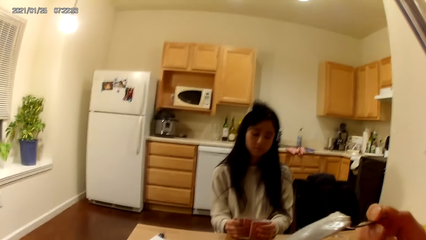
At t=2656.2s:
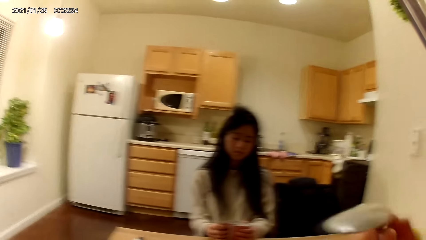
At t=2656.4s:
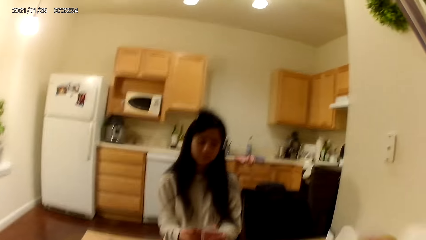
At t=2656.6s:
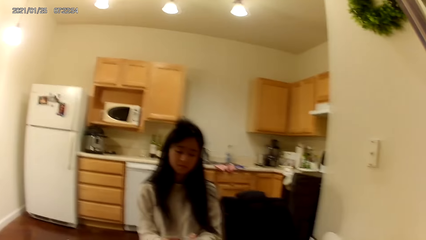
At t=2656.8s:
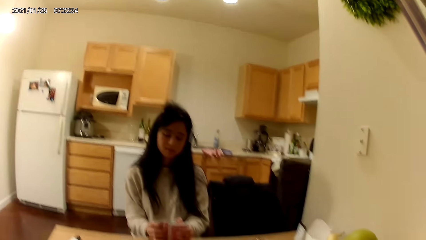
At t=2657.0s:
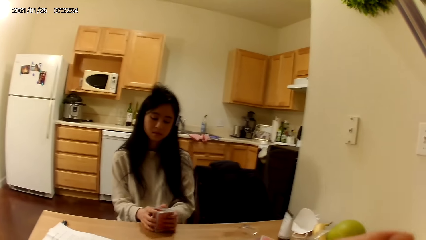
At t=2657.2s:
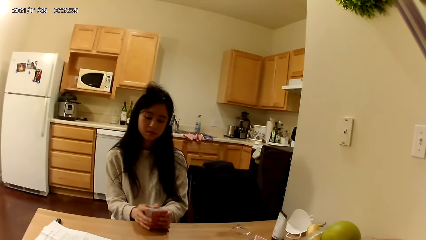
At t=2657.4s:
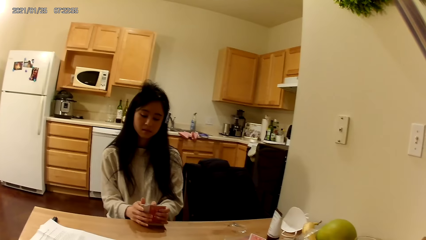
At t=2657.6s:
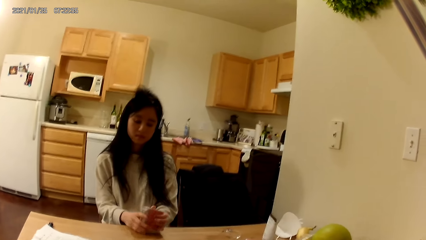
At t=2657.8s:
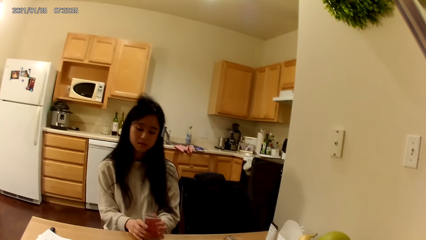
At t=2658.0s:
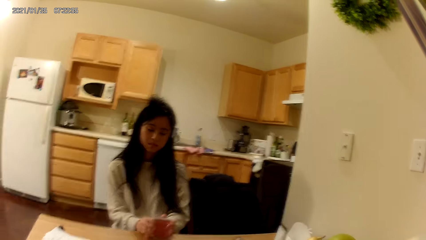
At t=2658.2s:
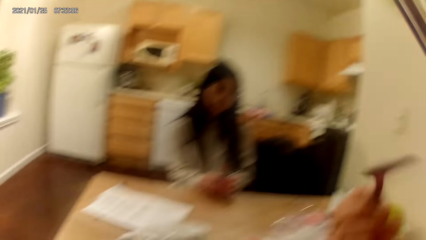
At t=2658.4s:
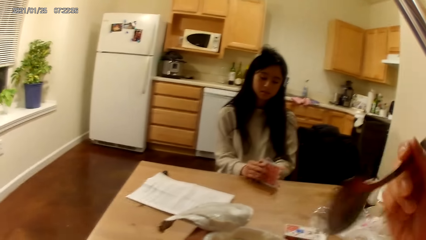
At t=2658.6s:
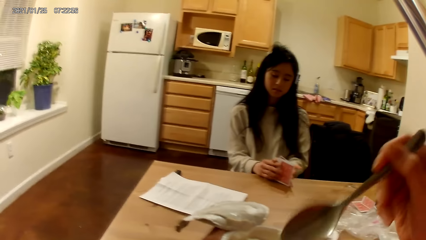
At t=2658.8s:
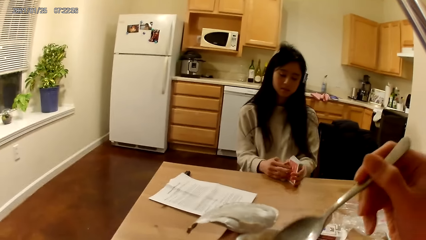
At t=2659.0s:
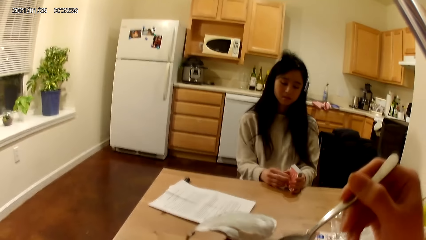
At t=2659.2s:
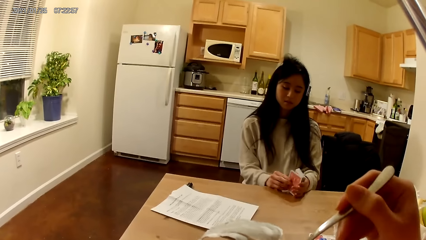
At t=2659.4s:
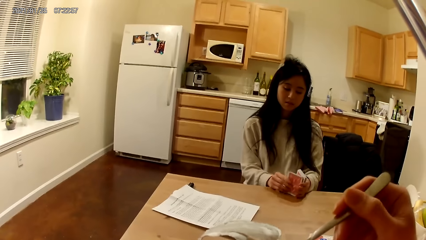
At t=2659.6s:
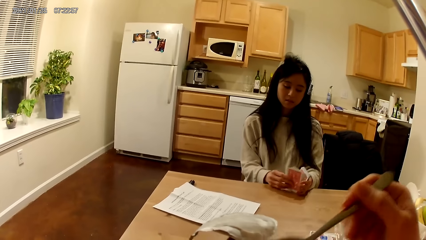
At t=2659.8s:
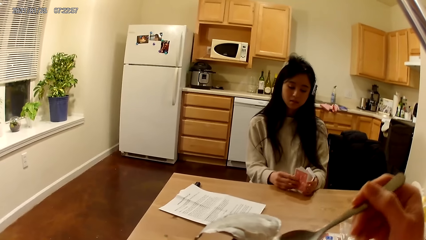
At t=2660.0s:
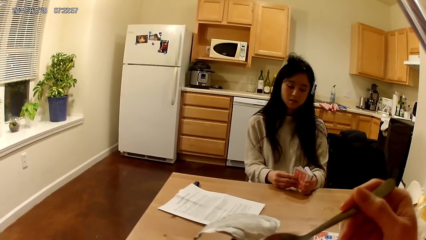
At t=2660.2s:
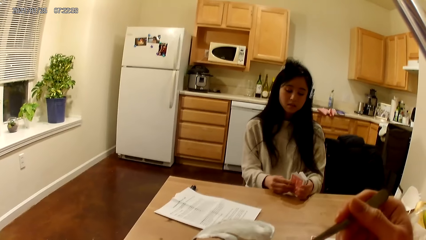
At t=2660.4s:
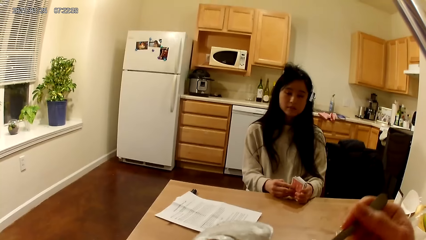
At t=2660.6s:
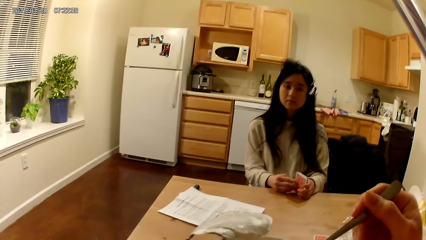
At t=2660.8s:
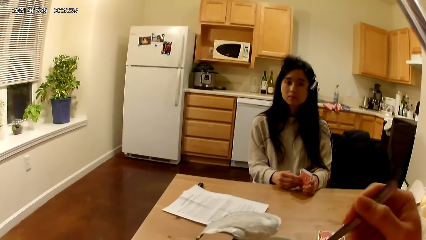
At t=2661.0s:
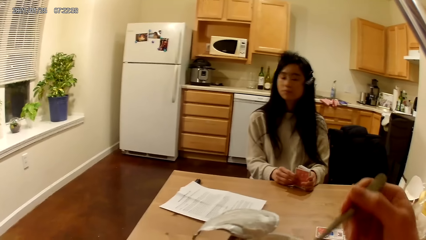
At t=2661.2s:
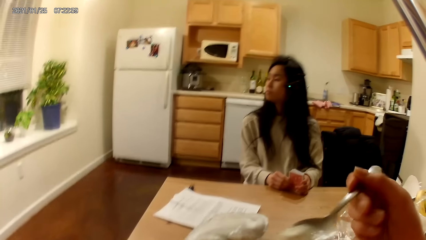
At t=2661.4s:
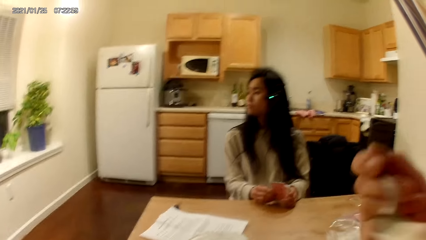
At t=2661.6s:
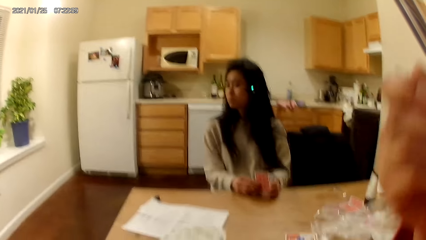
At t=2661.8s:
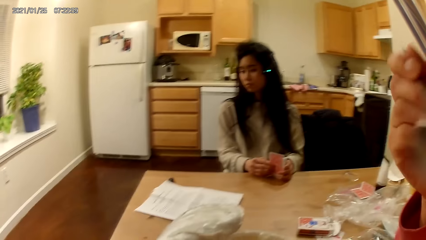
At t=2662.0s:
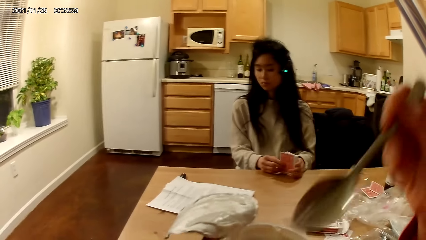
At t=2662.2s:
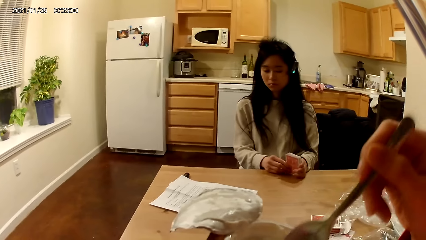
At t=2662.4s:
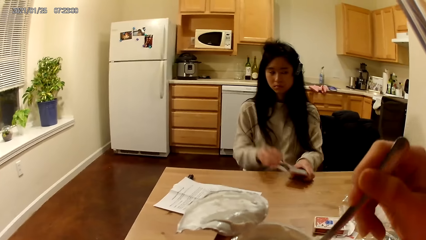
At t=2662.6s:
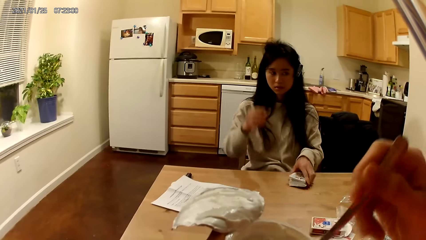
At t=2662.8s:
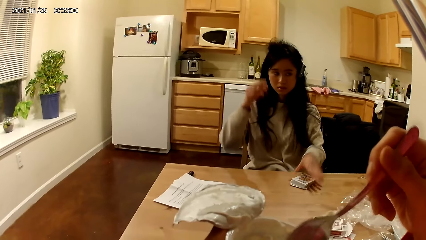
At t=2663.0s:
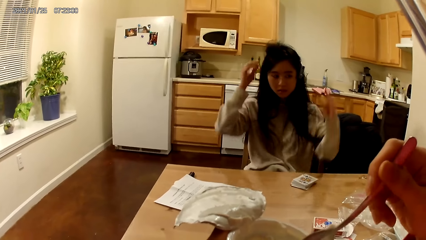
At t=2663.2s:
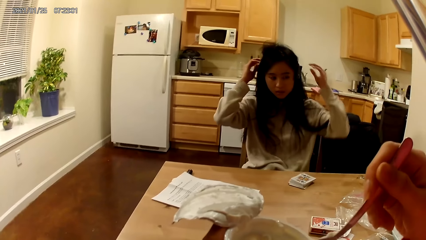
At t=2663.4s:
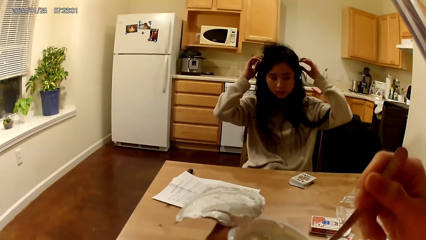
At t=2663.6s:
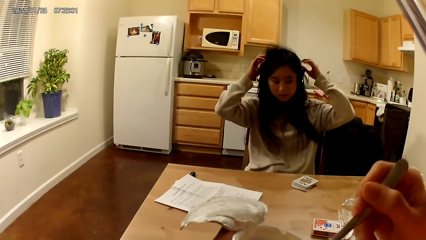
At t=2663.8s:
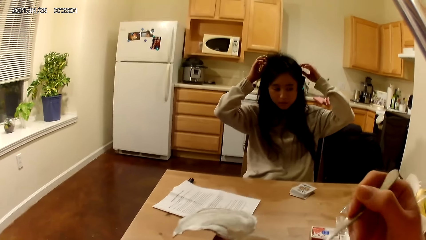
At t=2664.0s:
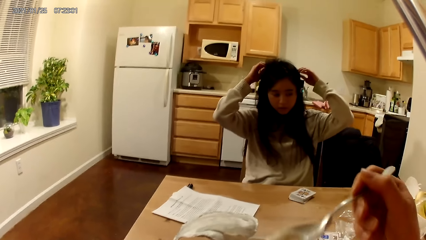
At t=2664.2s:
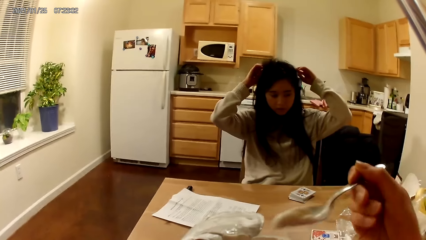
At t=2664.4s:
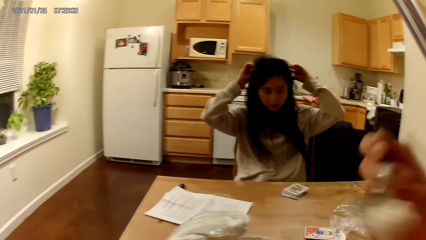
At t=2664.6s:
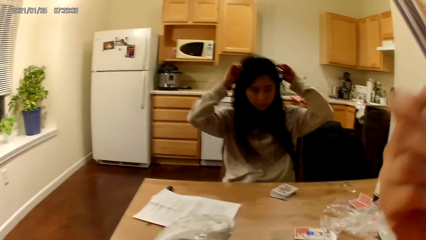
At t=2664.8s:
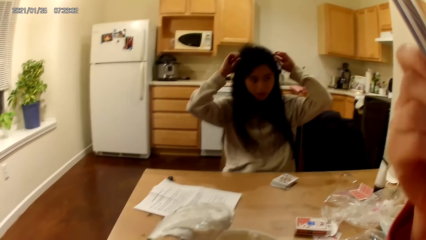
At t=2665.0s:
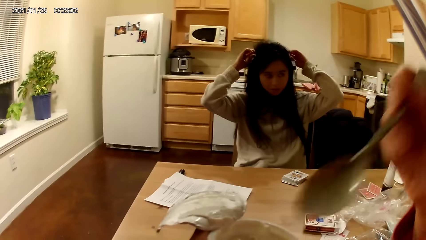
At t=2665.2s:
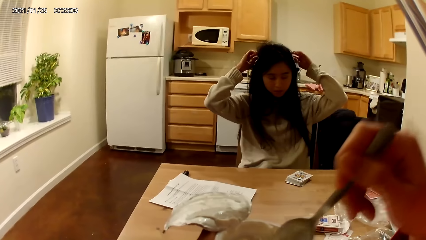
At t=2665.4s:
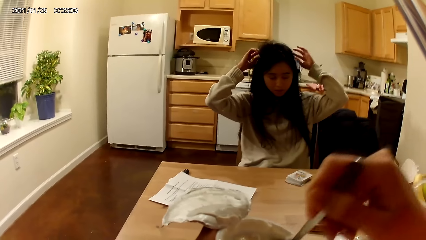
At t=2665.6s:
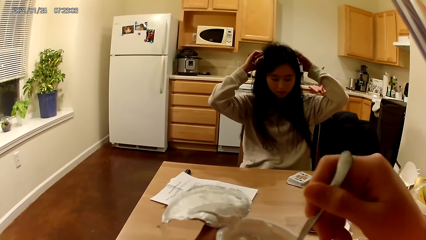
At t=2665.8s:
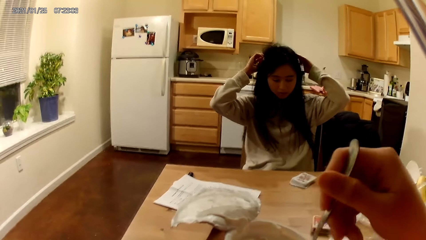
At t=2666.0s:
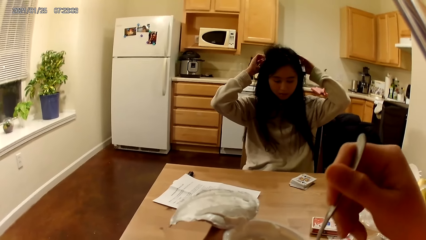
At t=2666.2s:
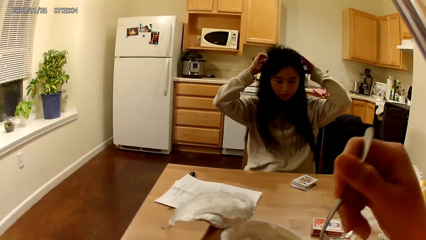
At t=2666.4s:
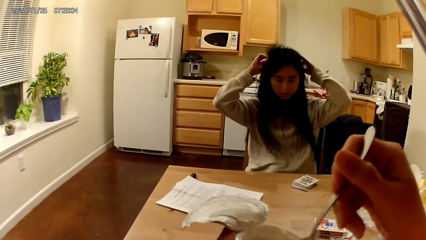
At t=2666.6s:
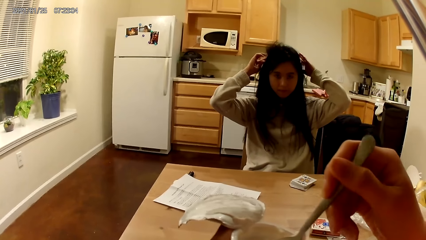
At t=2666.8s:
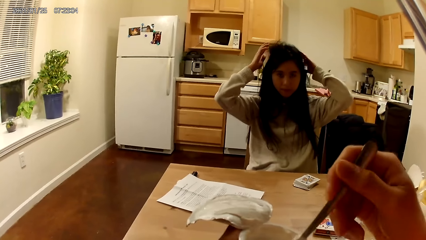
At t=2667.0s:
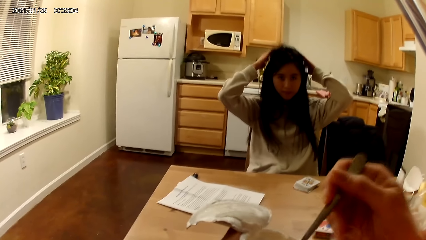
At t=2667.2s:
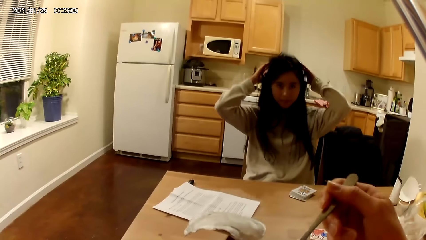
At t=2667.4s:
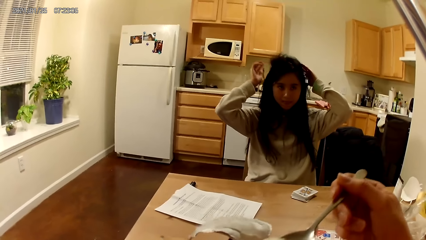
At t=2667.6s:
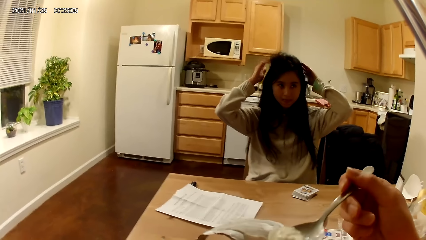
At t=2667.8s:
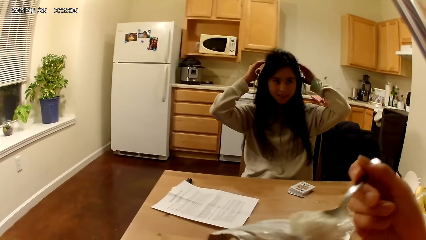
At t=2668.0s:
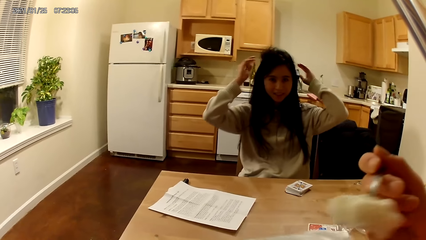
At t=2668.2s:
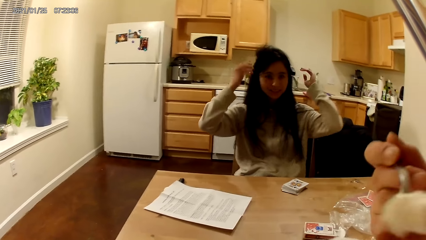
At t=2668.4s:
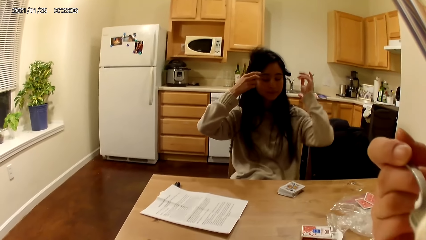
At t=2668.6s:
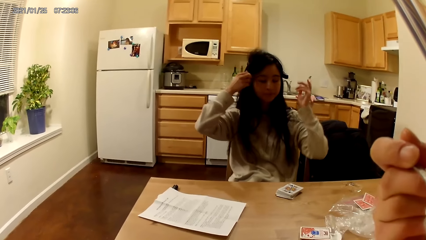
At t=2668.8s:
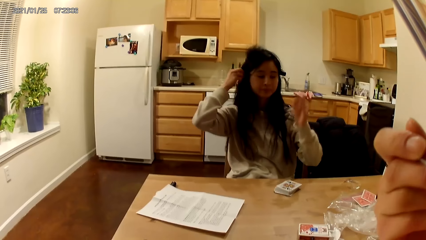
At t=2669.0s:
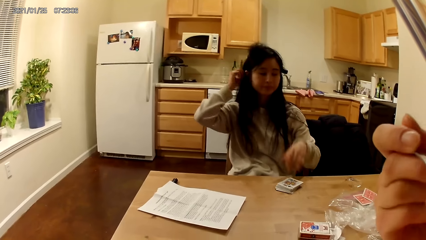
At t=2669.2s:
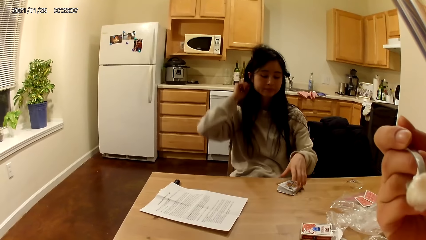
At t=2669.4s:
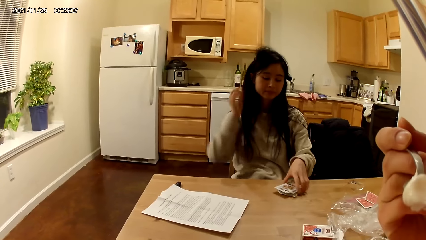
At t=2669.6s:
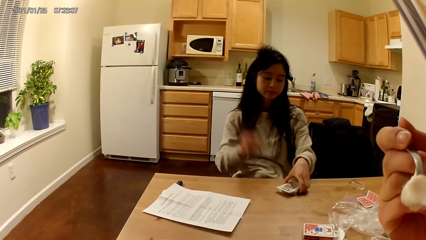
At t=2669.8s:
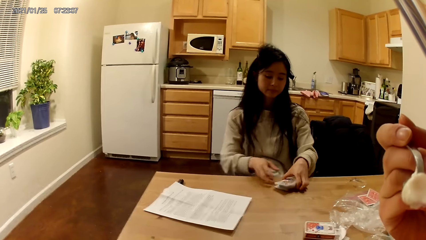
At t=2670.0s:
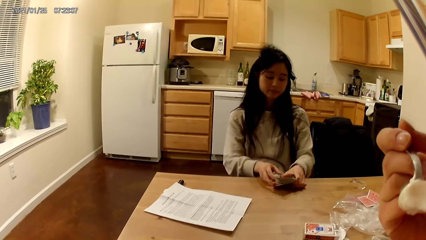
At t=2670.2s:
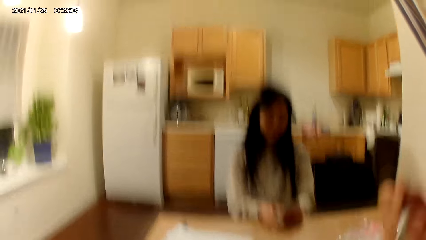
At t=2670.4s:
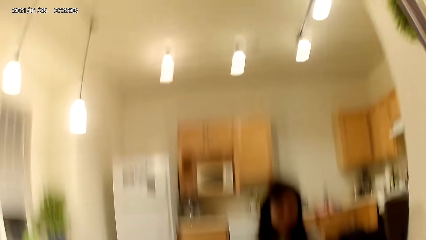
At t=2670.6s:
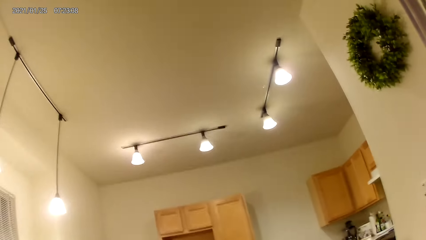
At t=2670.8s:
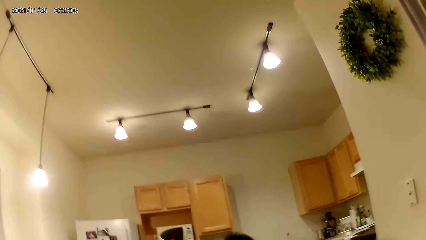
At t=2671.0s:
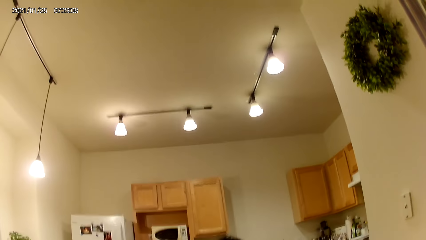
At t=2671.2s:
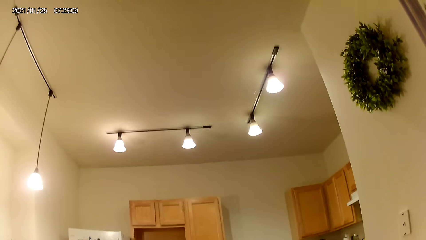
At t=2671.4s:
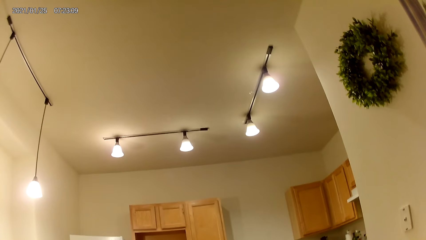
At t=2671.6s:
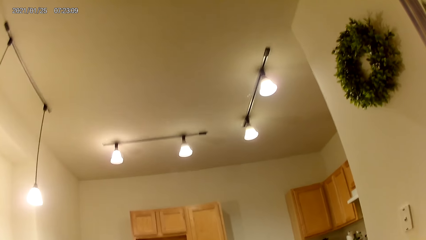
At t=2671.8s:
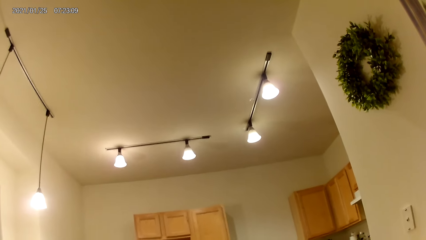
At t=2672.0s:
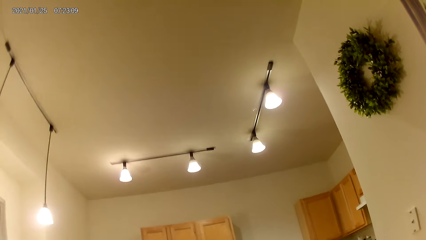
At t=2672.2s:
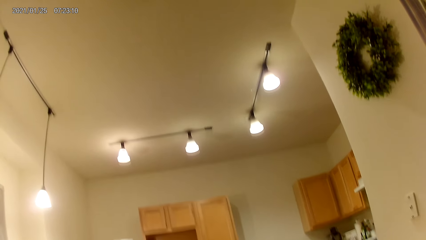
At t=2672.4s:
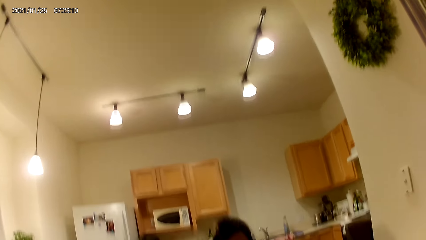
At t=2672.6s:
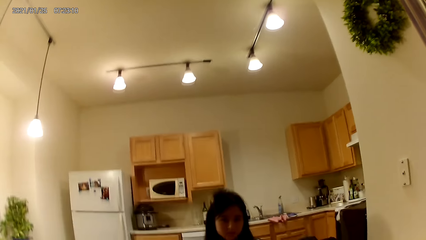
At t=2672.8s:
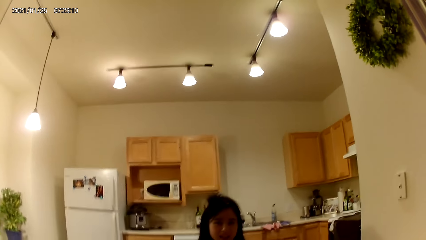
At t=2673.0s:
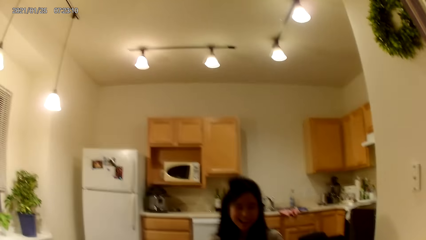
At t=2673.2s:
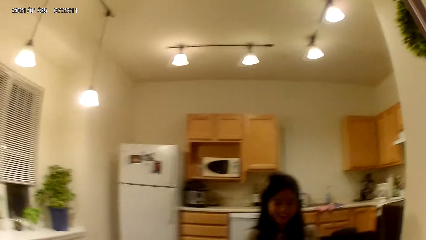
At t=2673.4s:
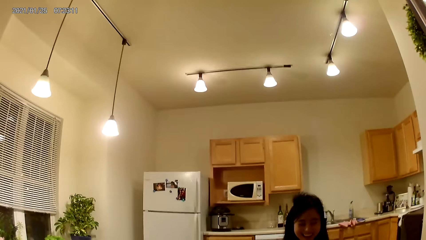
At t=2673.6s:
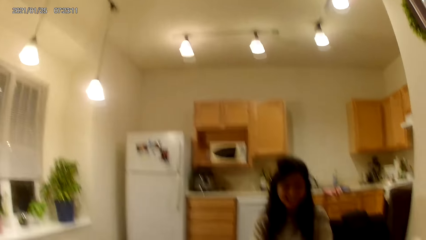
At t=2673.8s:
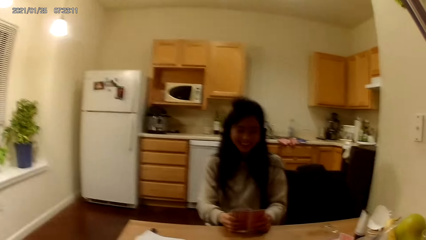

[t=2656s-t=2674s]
The camera wearer scoops ice cream with a spoon and eats the ice cream. The woman places the cards on the dining table with her left hand. The camera wearer scoops the ice cream with the spoon. The woman adjusts her headset with her hands. The camera wearer eats the ice cream. They scoop the ice cream with the spoon and eat the ice cream. The woman moves her hair with a hand. The woman takes the cards from the dining table with her hands. The camera wearer looks up at the ceiling.
